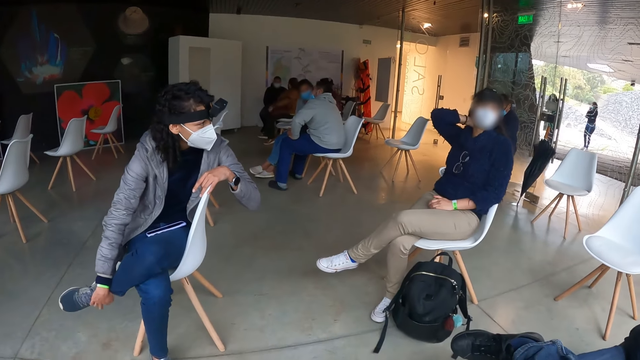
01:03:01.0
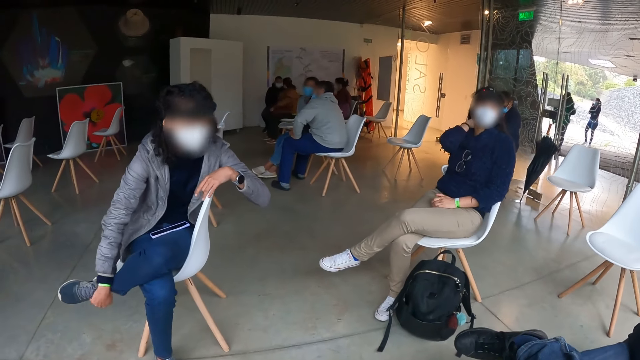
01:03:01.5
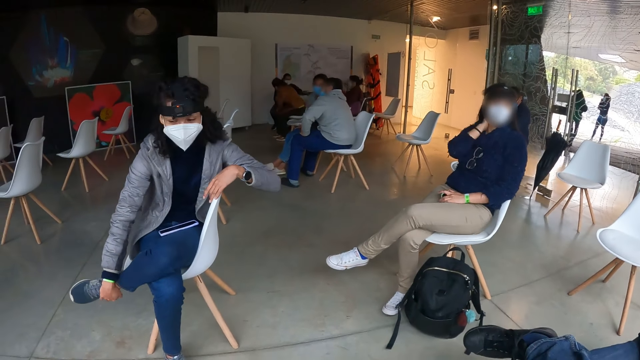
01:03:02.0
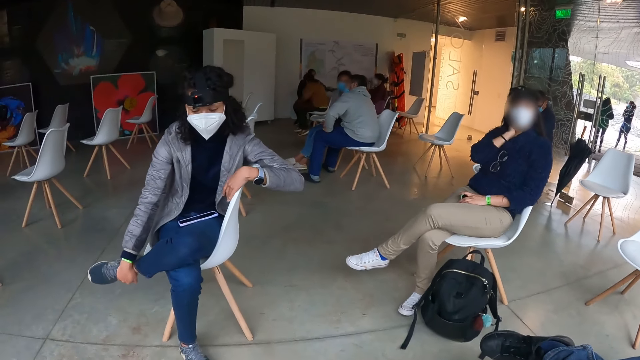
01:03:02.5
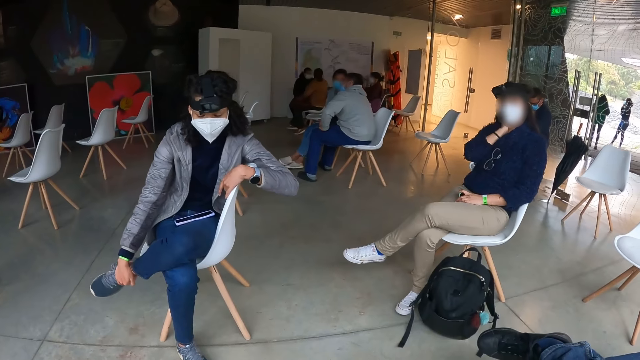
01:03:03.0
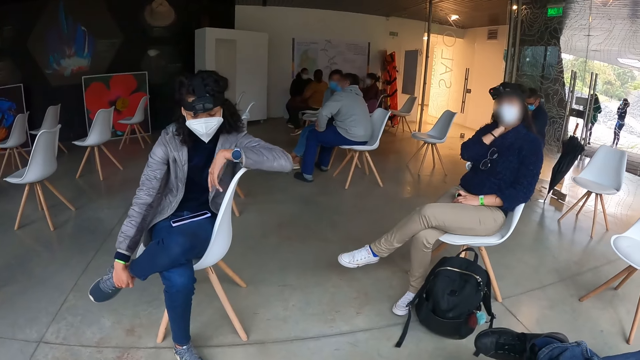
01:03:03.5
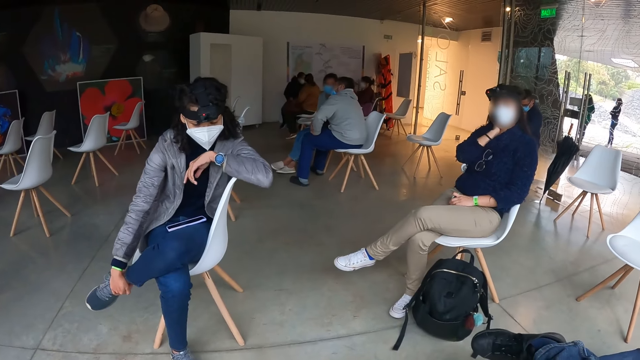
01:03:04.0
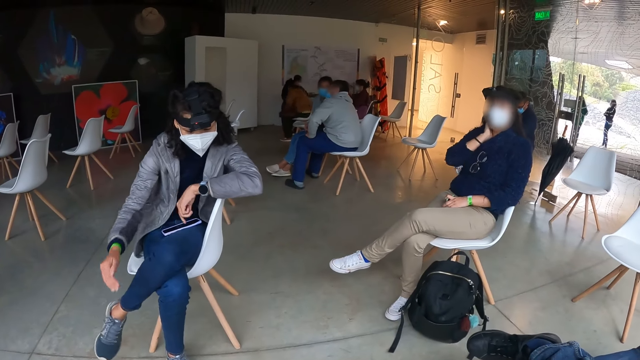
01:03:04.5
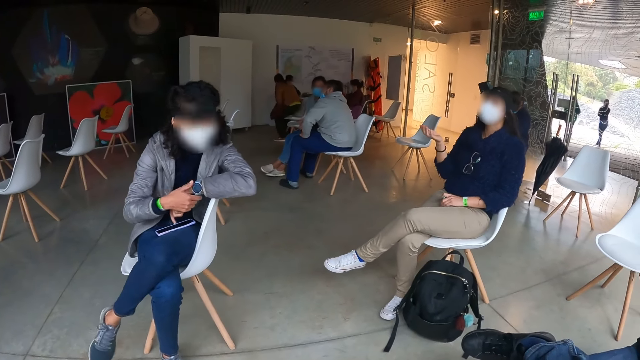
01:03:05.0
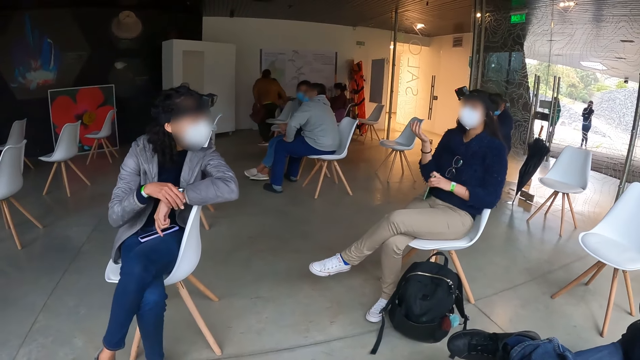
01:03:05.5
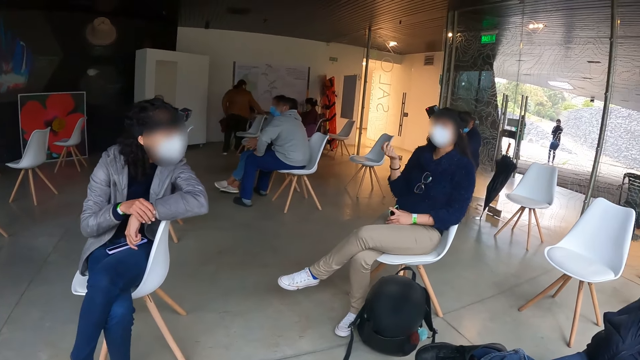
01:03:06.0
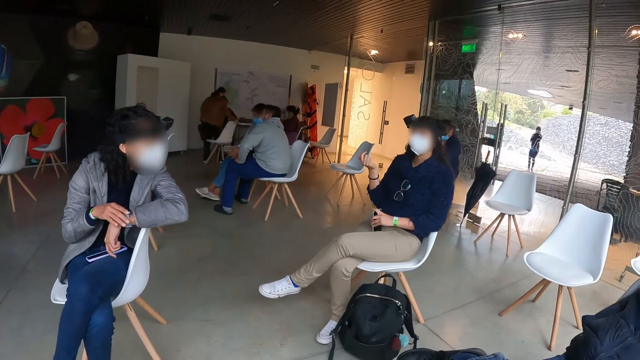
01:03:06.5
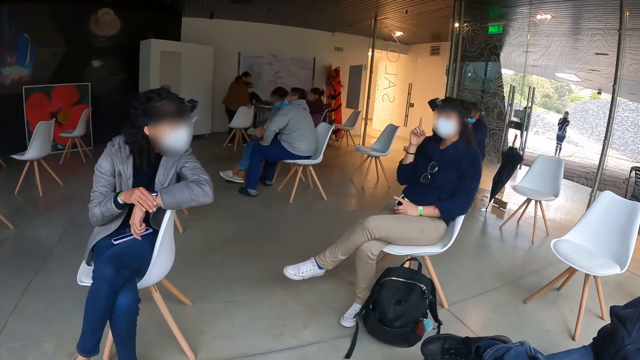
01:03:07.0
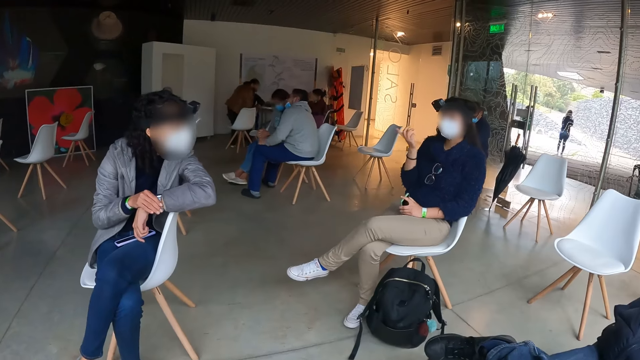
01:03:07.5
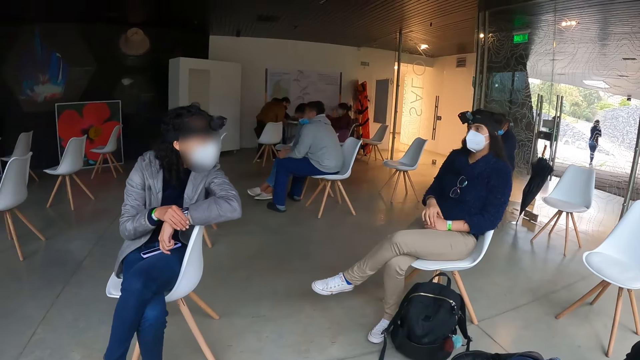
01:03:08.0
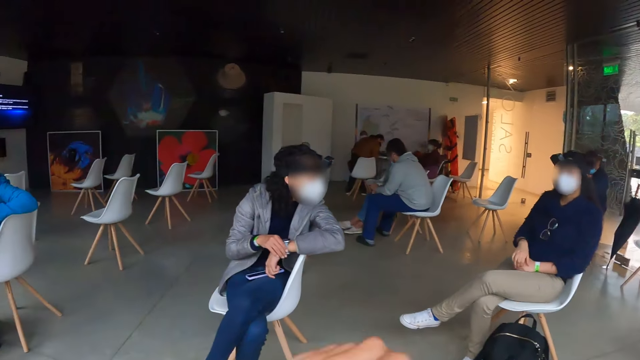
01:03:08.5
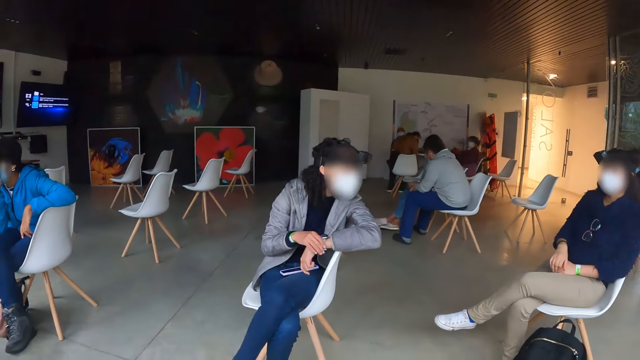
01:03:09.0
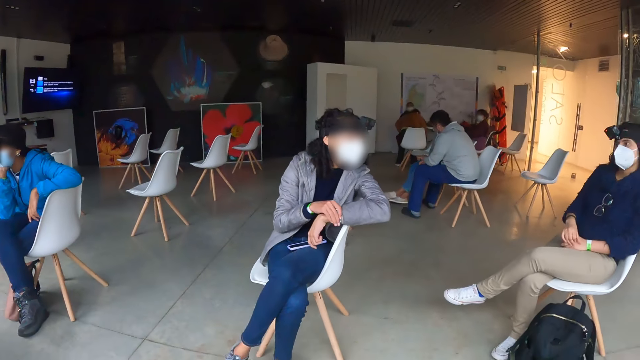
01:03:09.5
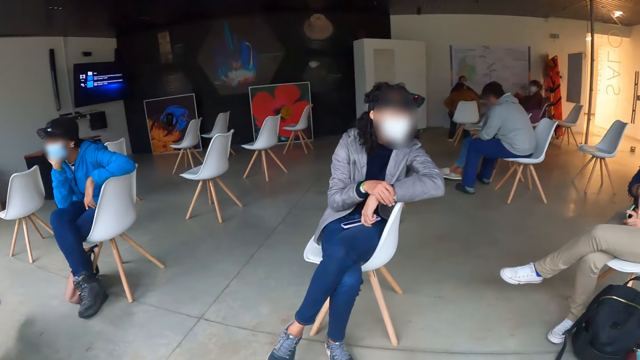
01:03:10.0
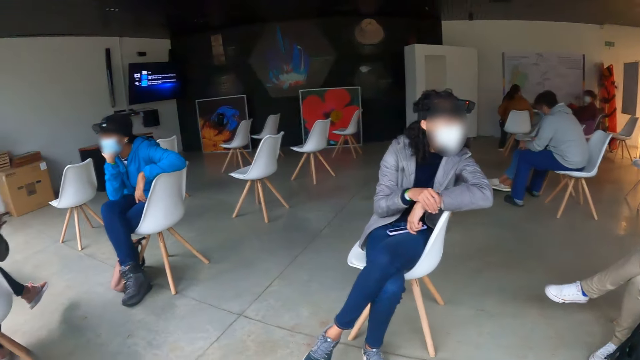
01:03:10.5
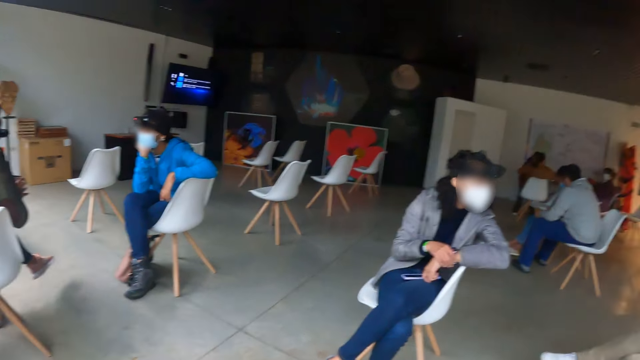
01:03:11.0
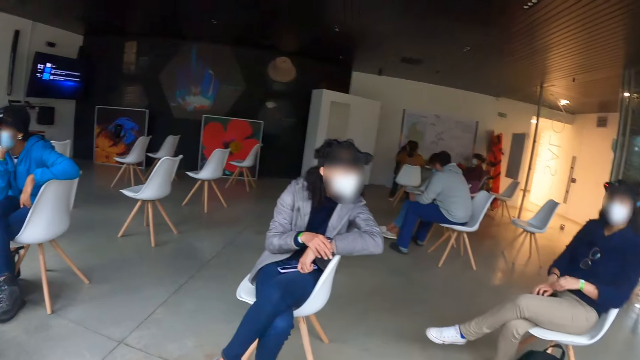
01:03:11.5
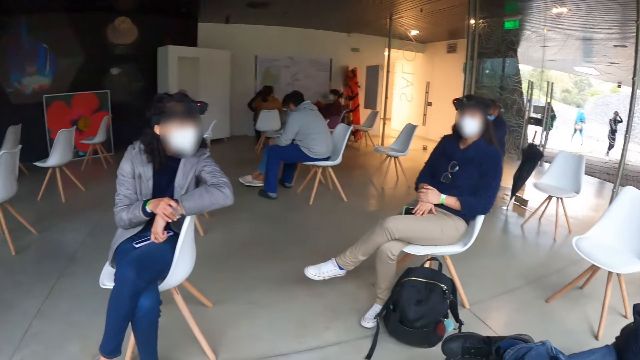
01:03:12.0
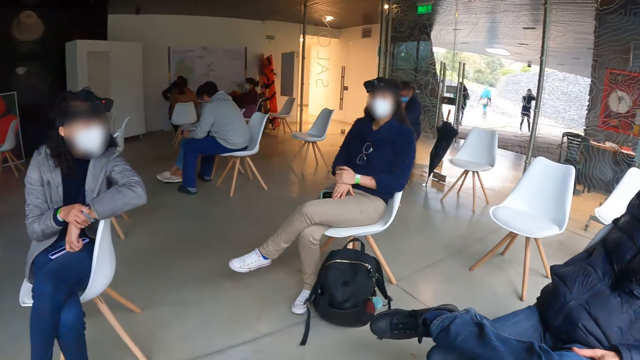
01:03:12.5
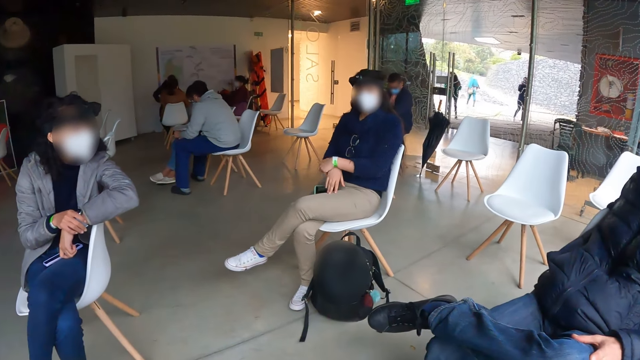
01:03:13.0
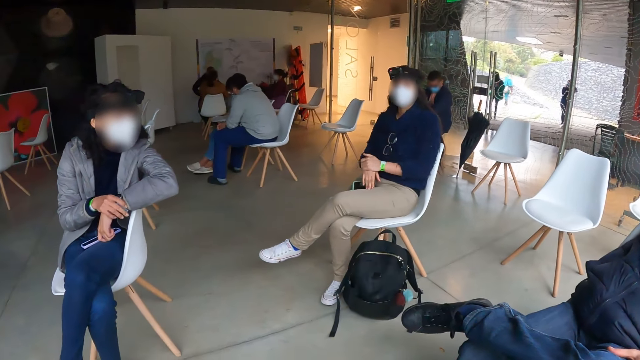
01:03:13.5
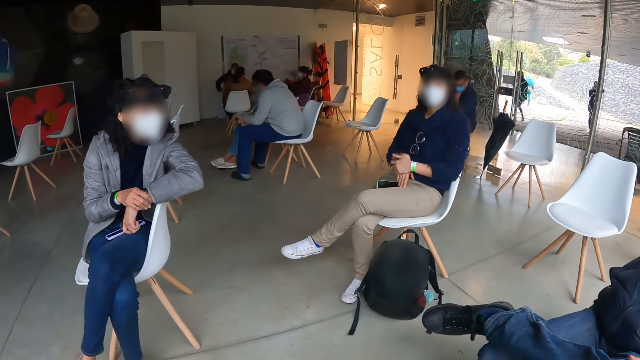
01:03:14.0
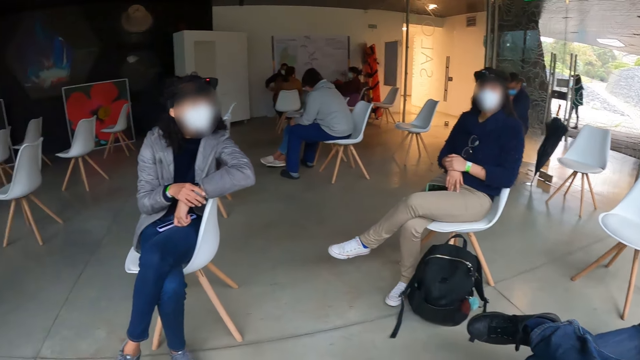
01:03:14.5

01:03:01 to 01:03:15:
The woman removes her right hand from her hair. Another woman places her right hand on the wrist watch on her left hand. The other woman moves the wrist watch on her left hand with her right hand. The first woman rubs her right hand with her left hand.

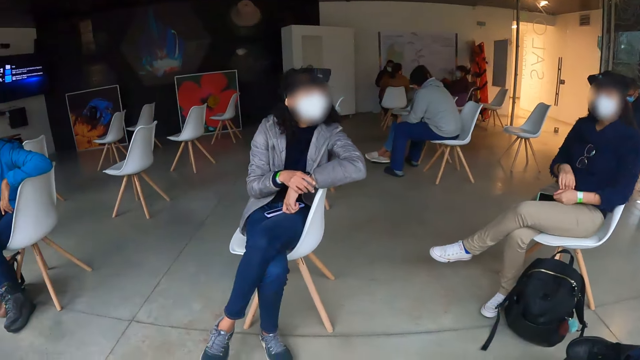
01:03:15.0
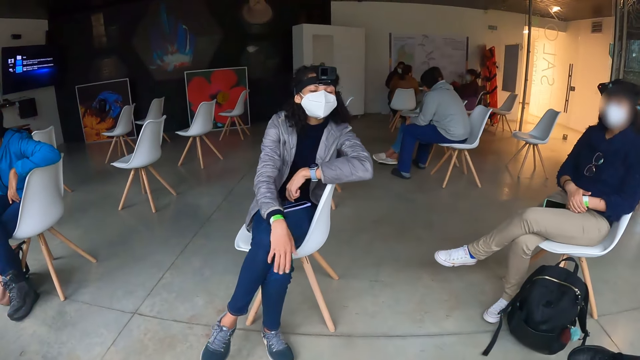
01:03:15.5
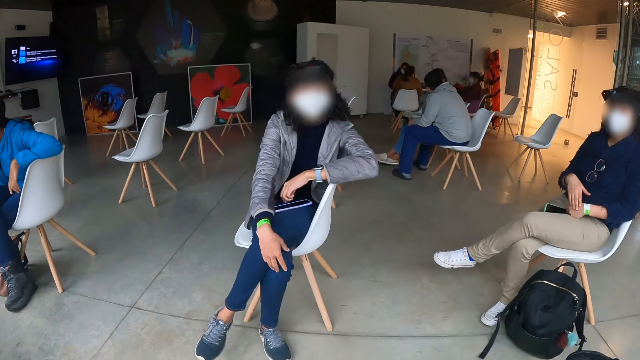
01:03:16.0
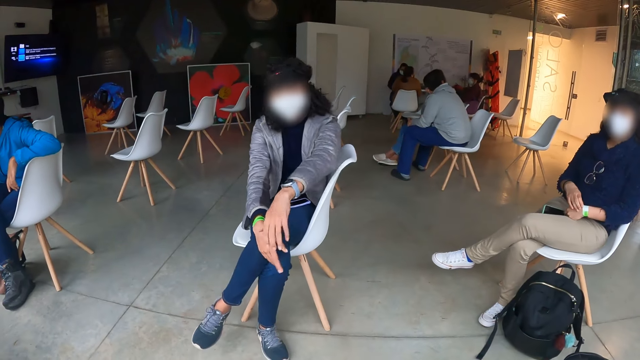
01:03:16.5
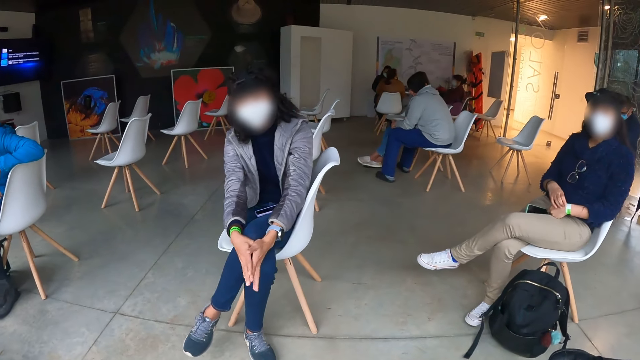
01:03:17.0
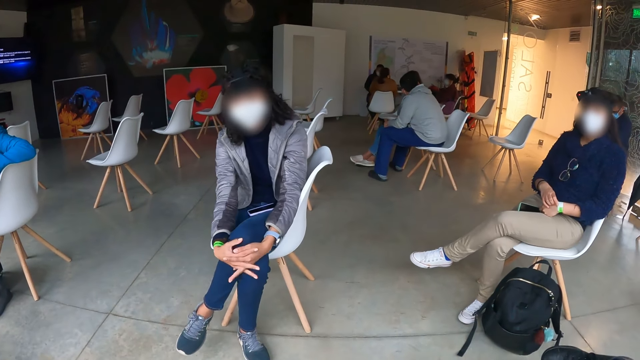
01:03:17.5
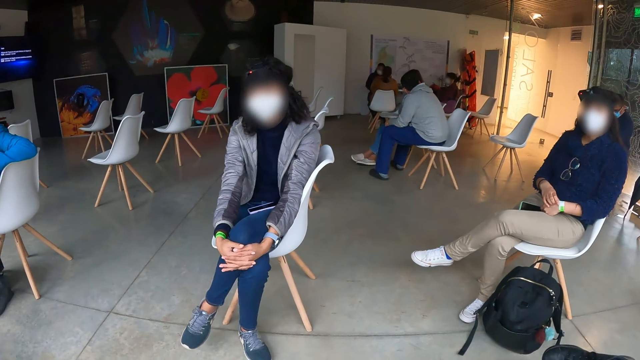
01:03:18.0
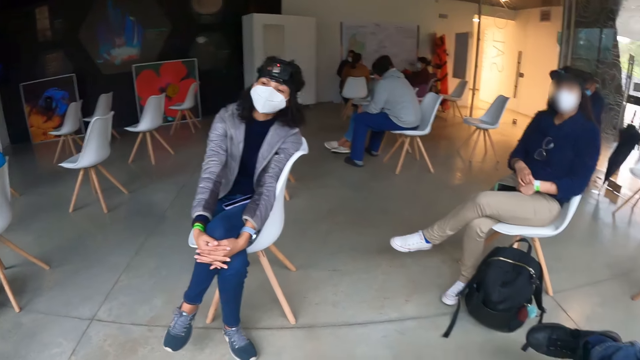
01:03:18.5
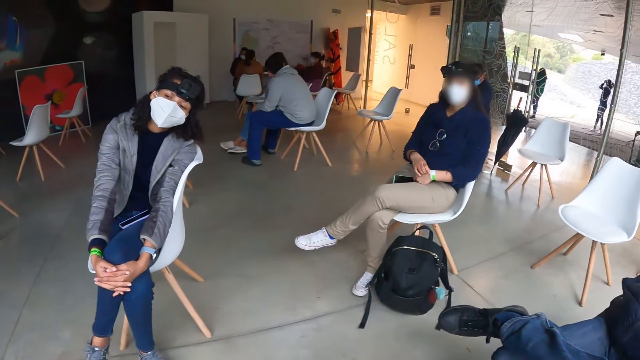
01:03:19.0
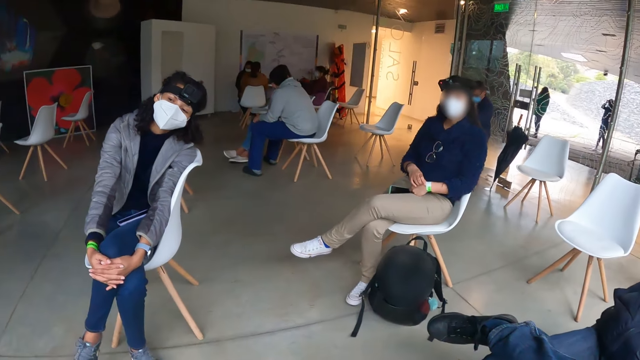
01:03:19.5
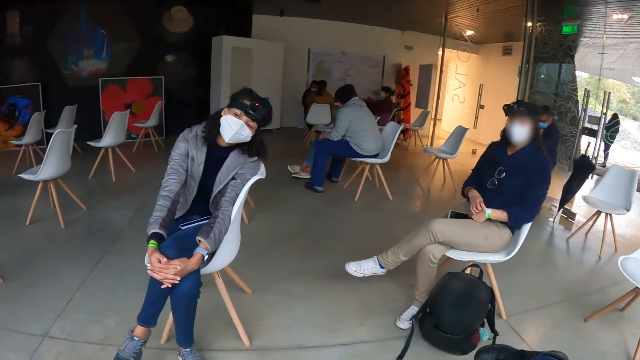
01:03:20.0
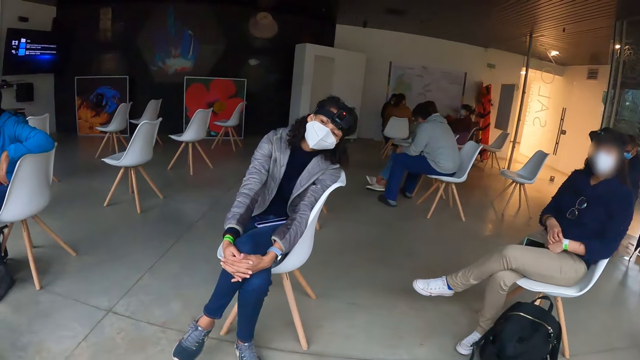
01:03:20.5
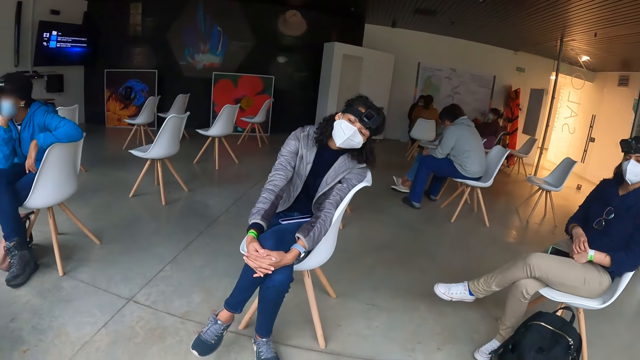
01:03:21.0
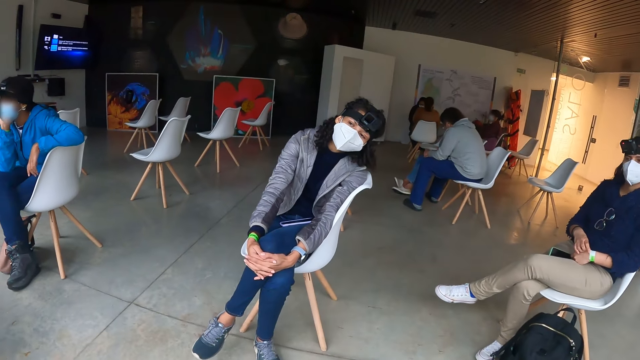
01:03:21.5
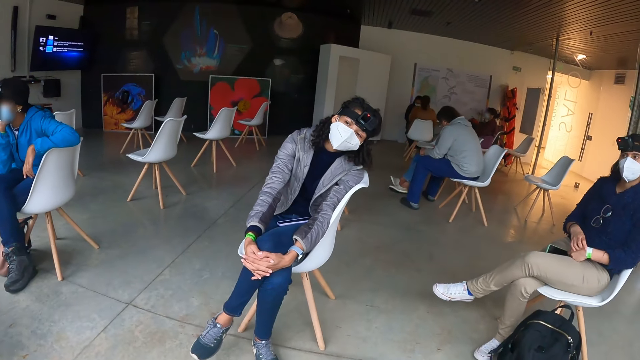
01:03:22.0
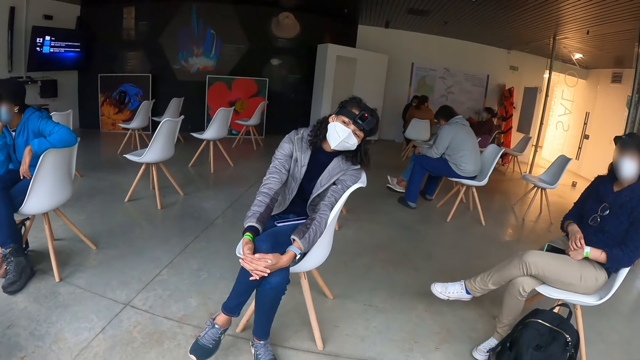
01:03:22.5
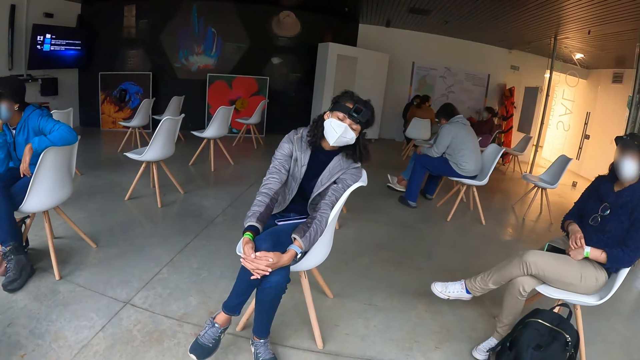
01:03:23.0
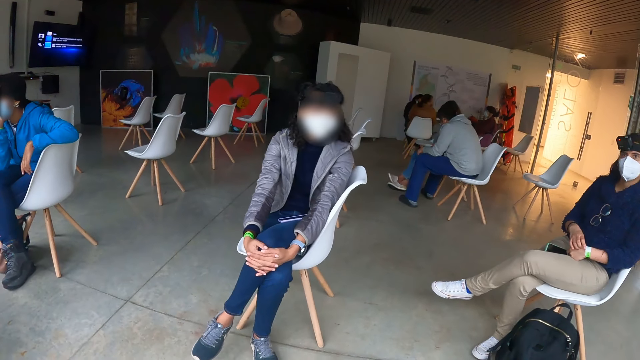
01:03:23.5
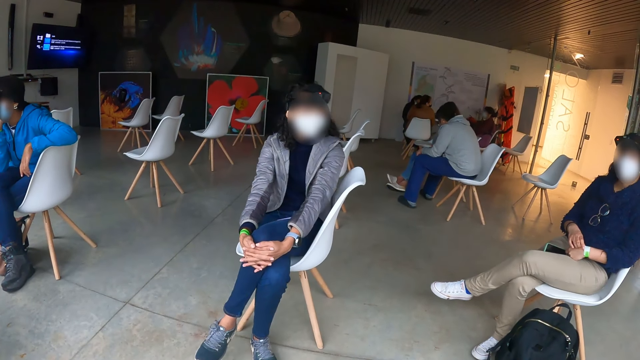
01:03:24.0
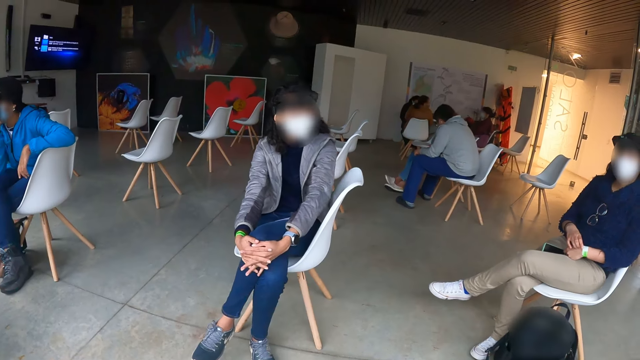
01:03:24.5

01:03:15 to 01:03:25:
A woman holds the hands on the knee.
